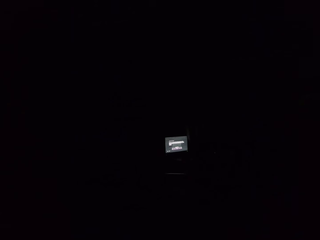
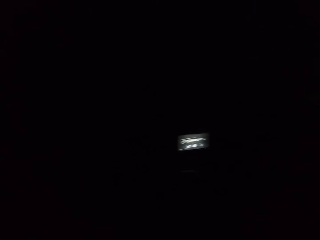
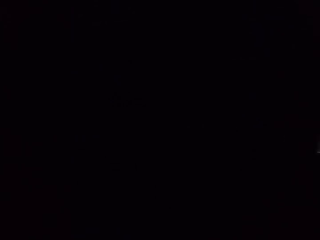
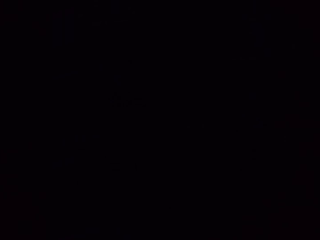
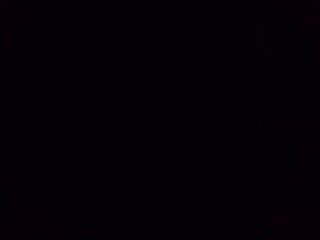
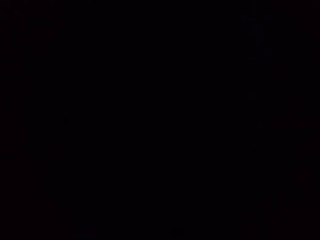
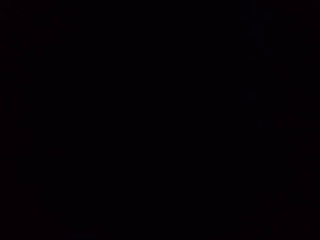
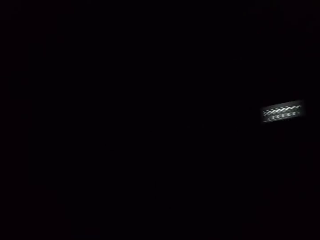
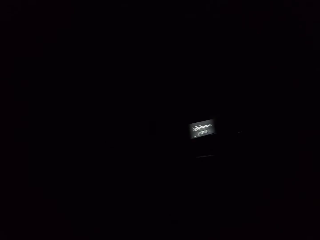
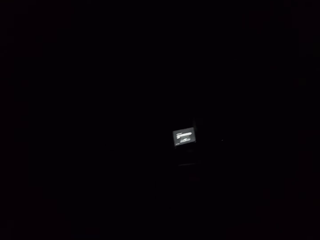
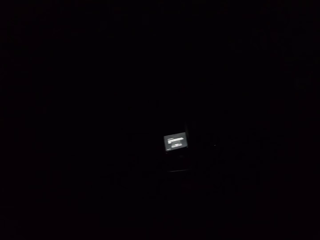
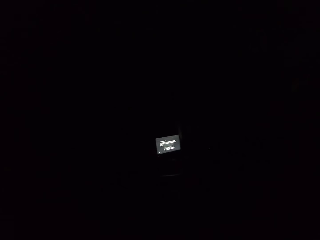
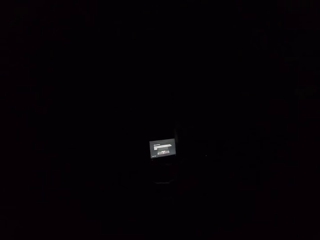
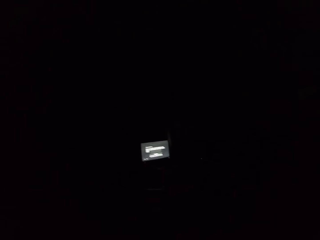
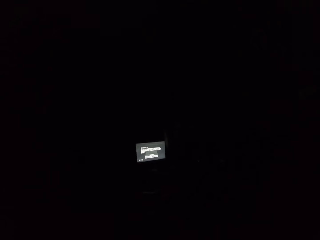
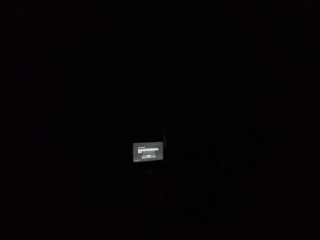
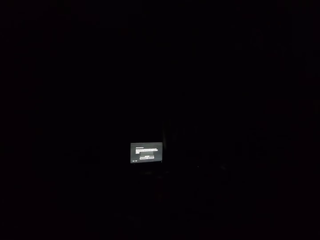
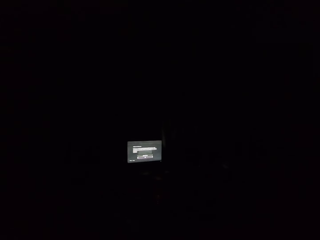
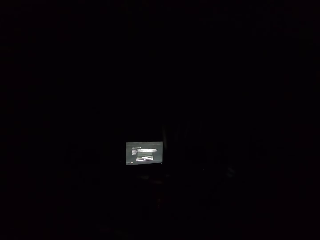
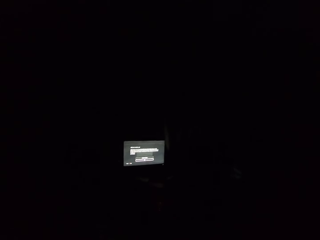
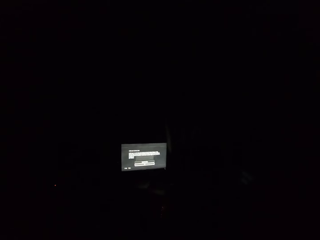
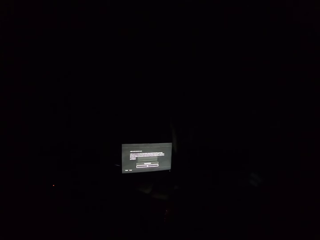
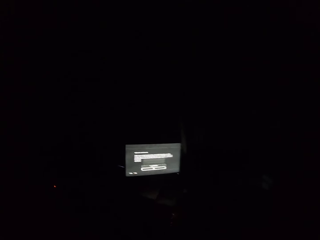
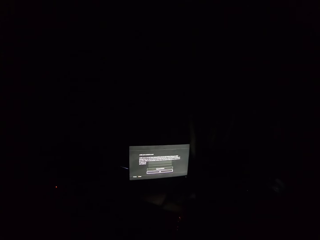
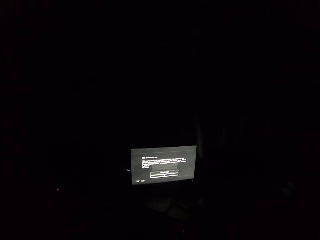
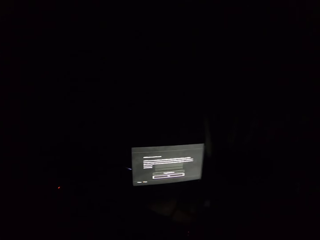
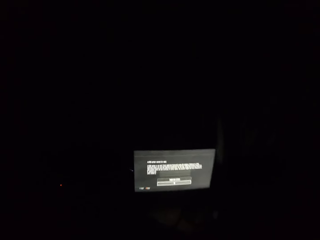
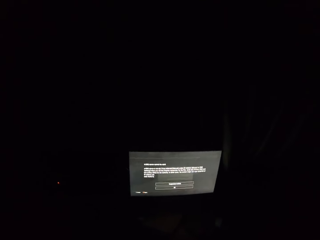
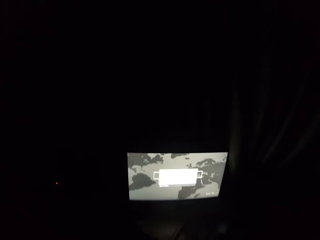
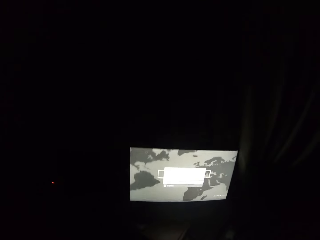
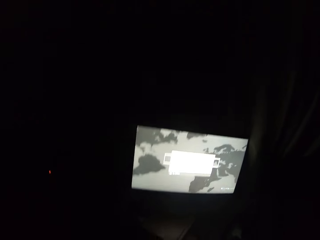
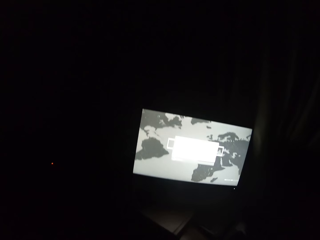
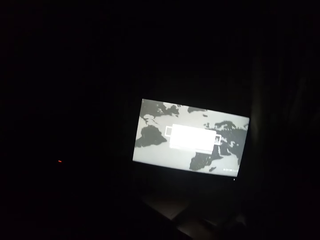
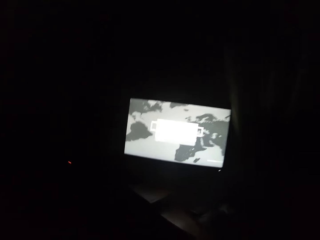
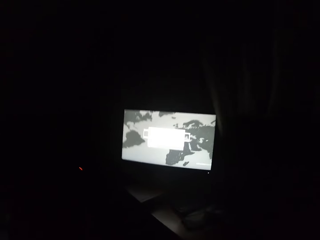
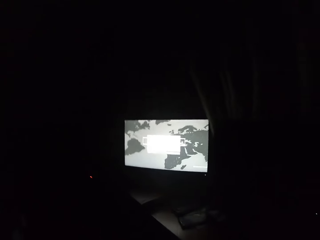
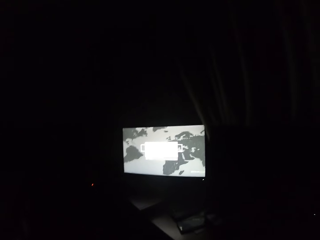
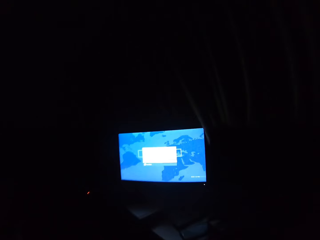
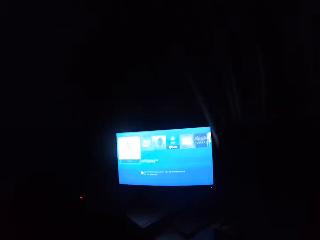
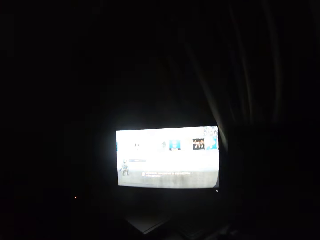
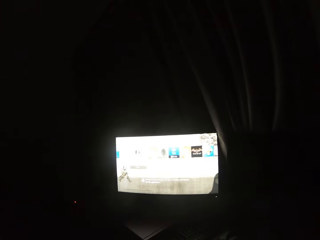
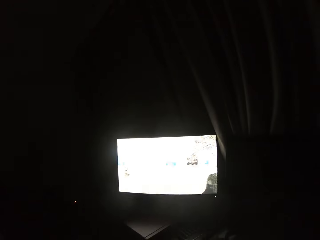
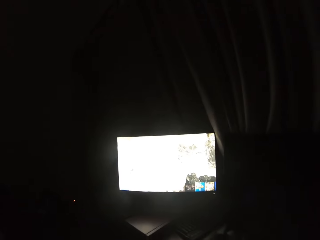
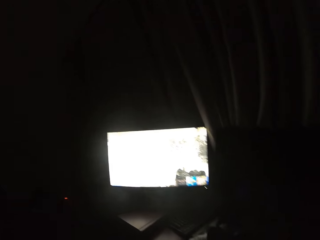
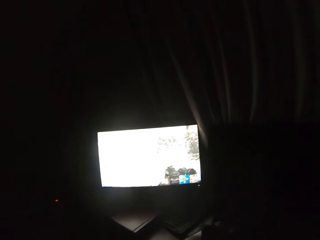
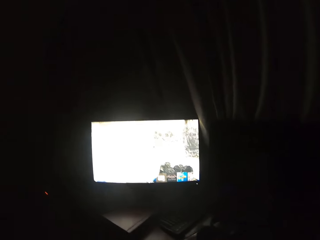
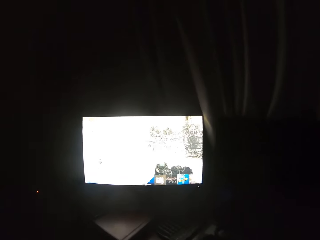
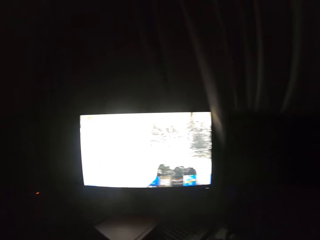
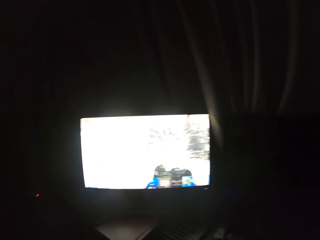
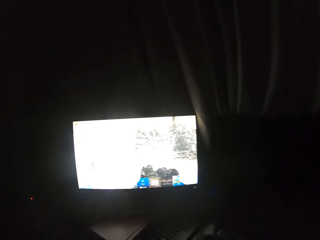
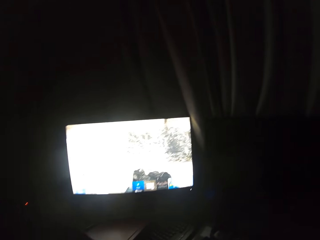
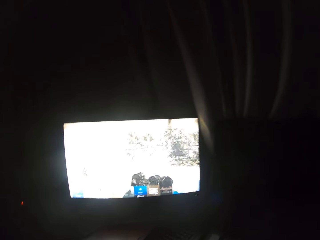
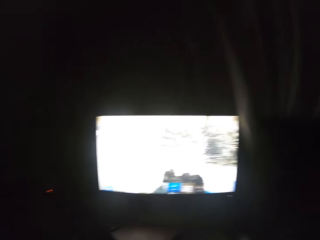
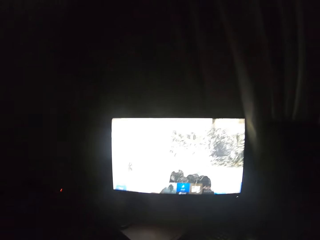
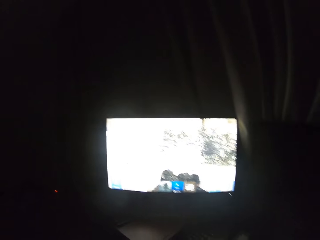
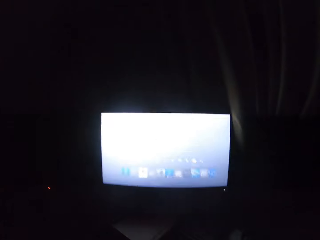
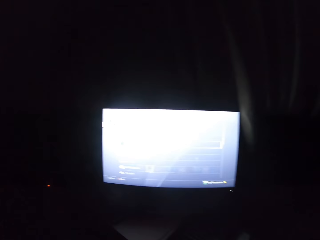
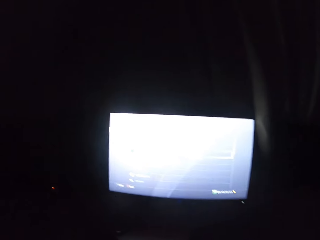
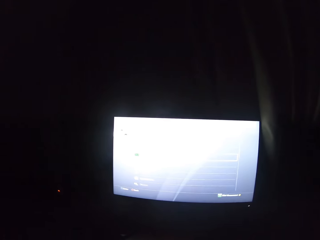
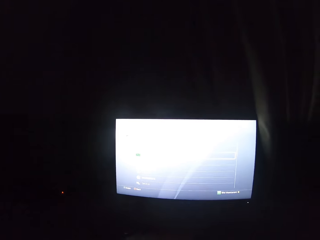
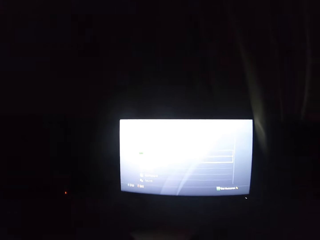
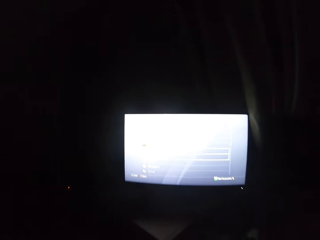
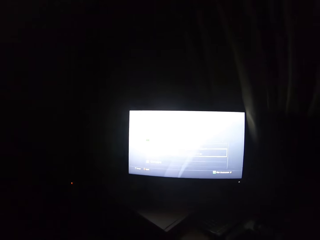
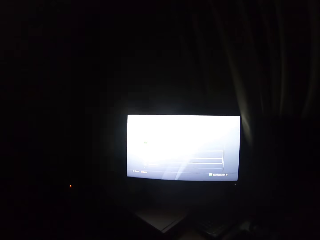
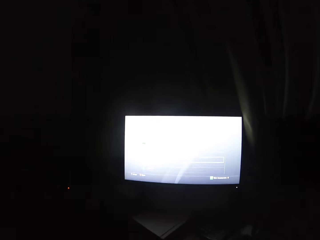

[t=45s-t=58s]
The camera wearer walks back to the desktop. He sits down on a chair. He interacts with images on a computer screen with a gamepad in his hands.

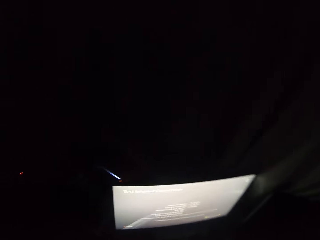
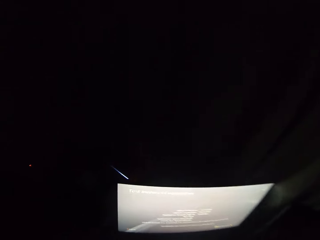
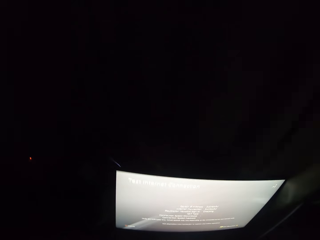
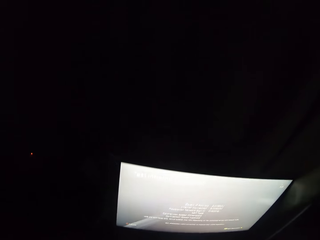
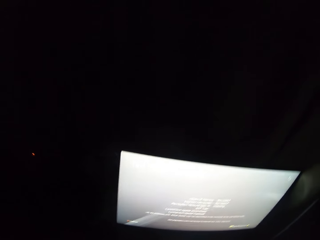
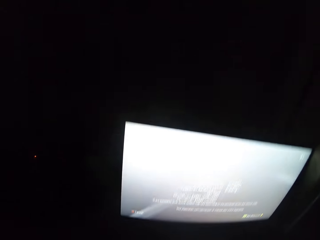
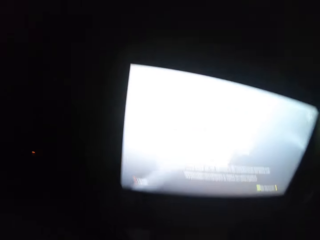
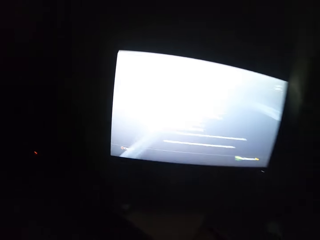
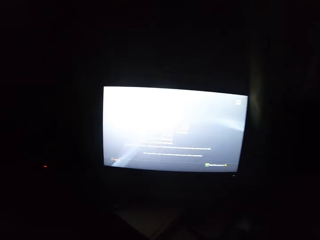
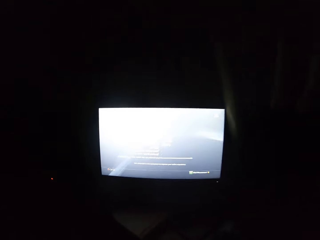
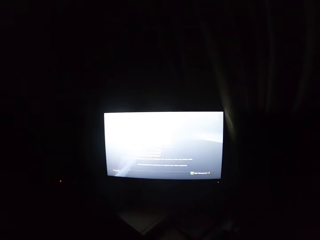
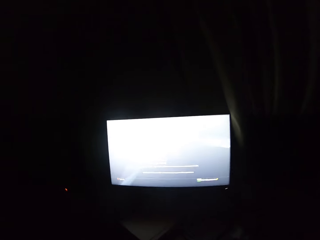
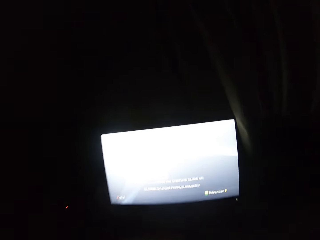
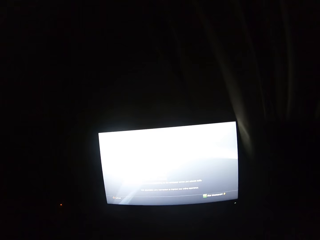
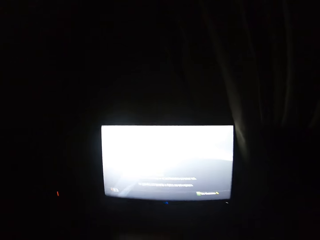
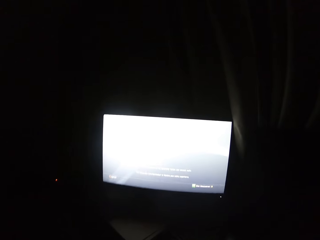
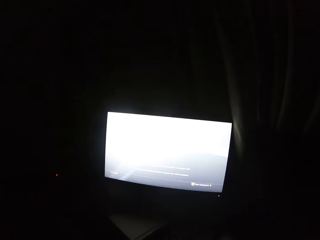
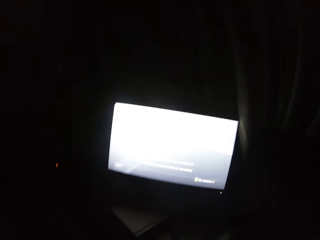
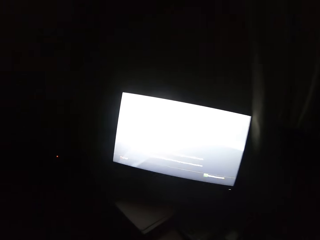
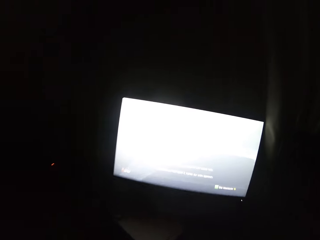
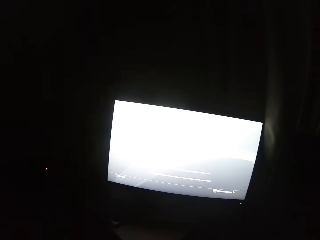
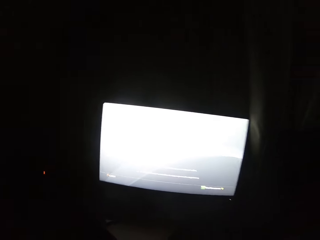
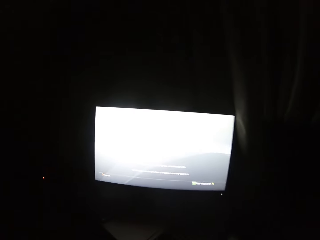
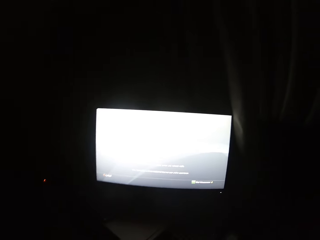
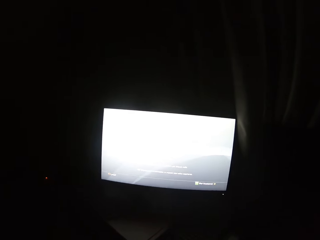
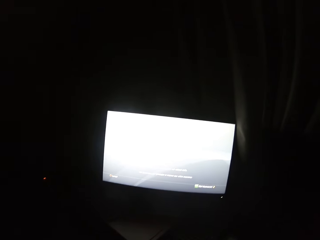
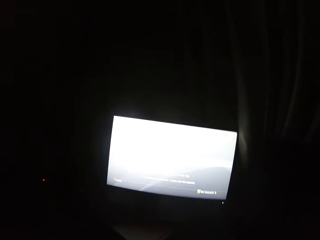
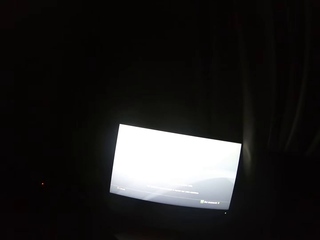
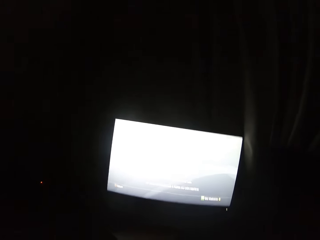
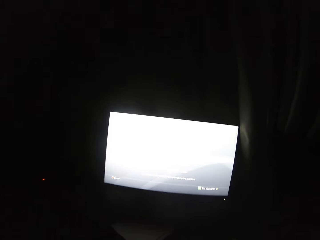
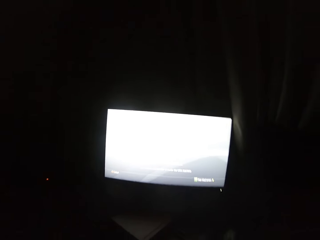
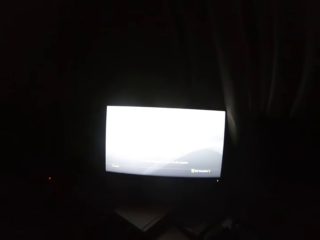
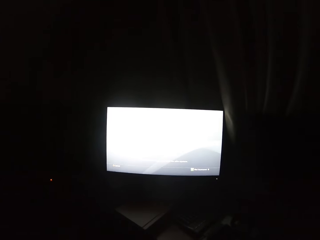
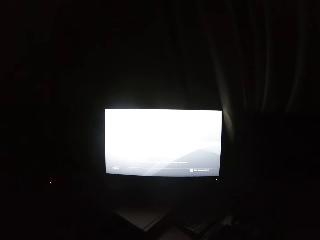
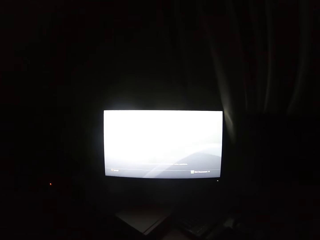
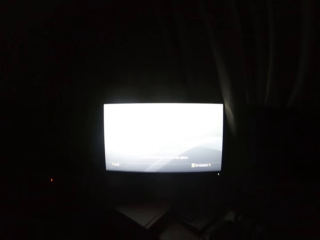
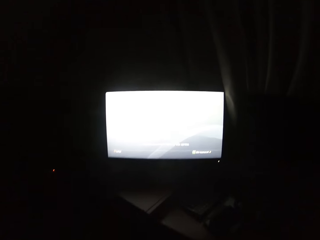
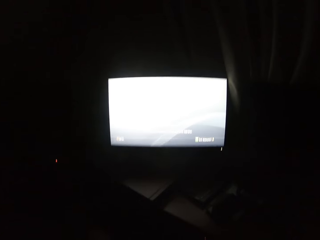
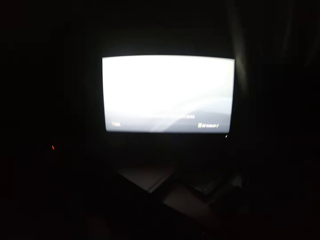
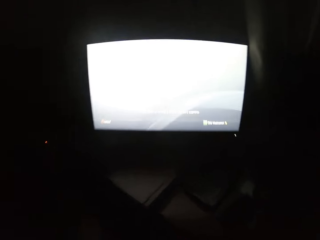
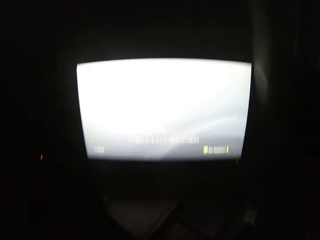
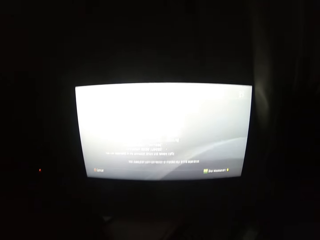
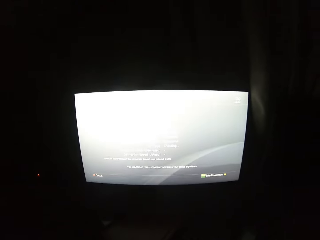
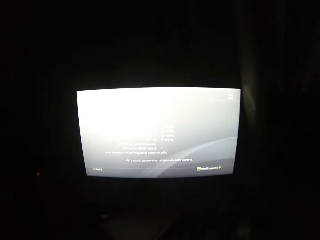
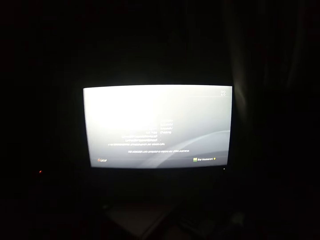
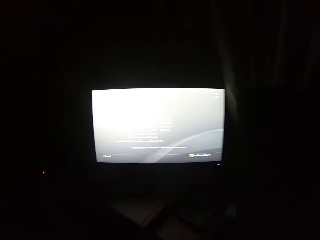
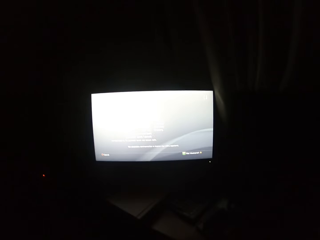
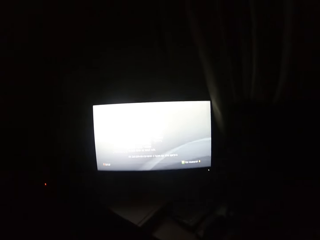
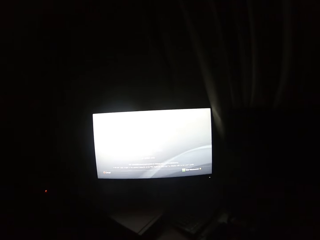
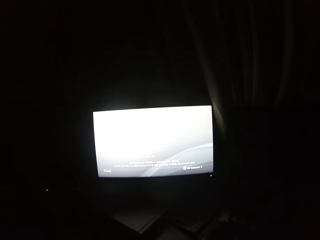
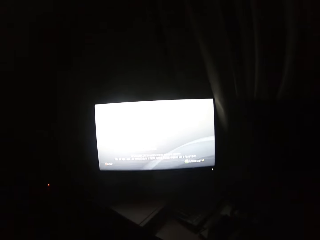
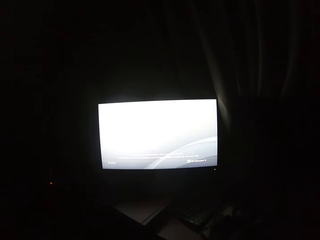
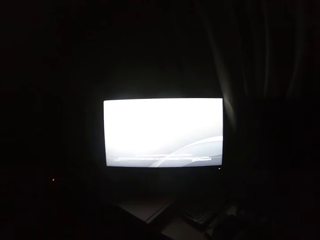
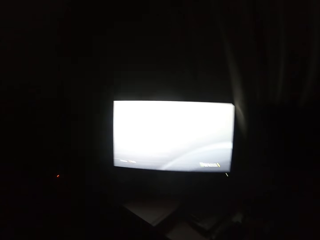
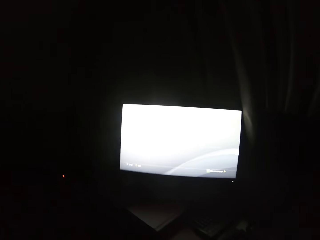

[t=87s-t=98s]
The camera wearer sits down on a chair.
